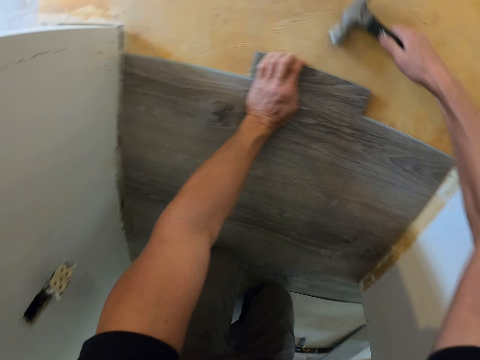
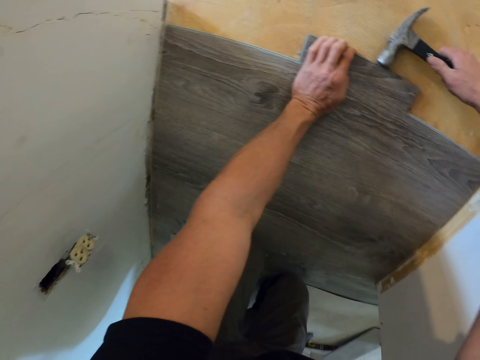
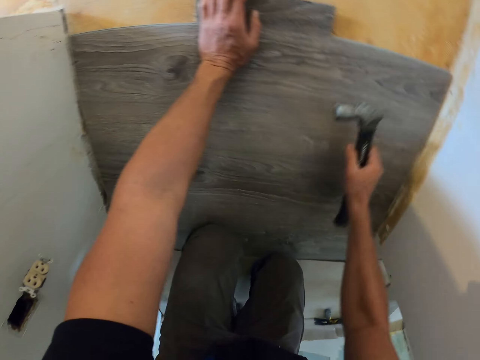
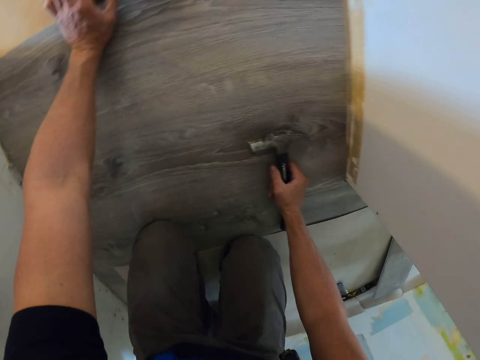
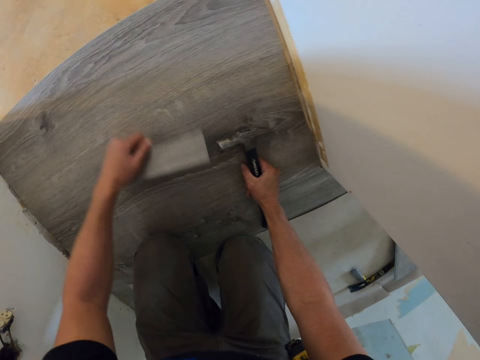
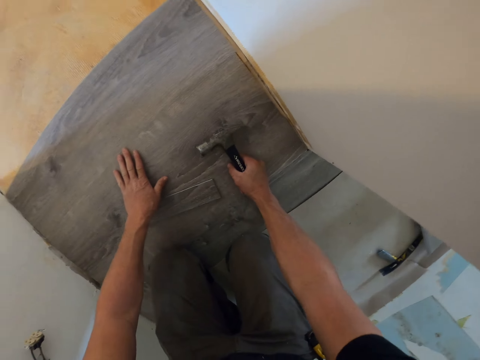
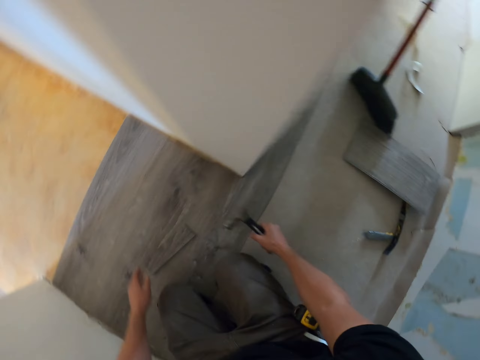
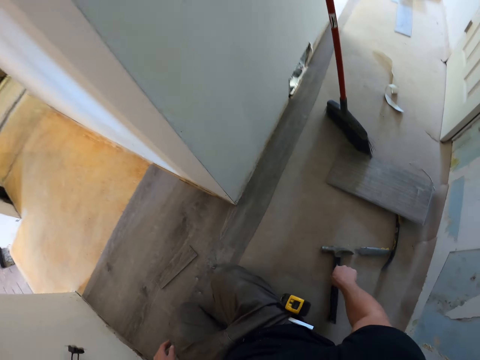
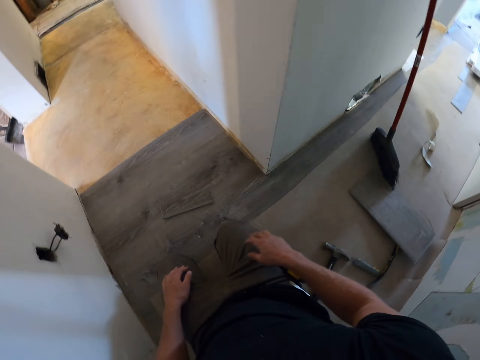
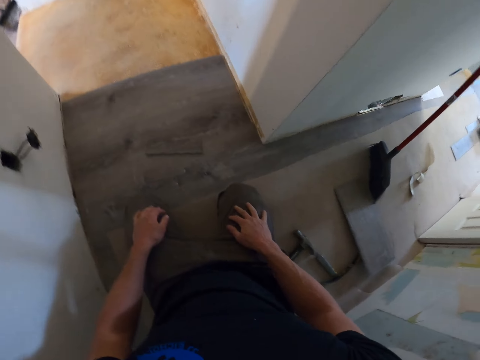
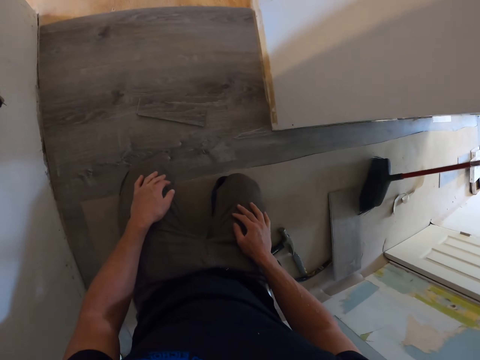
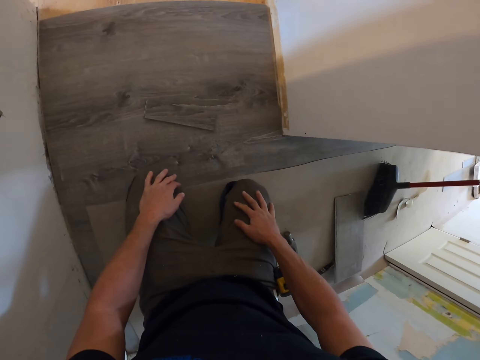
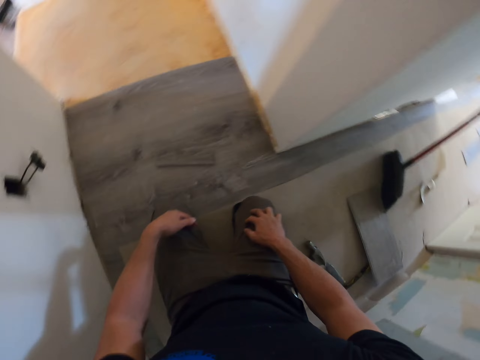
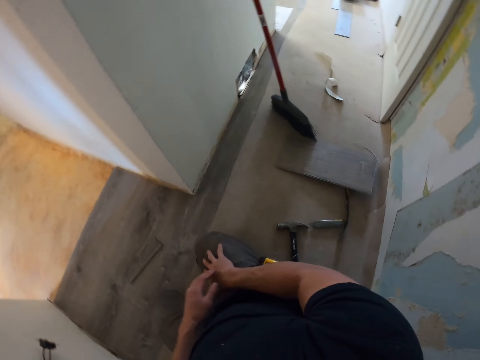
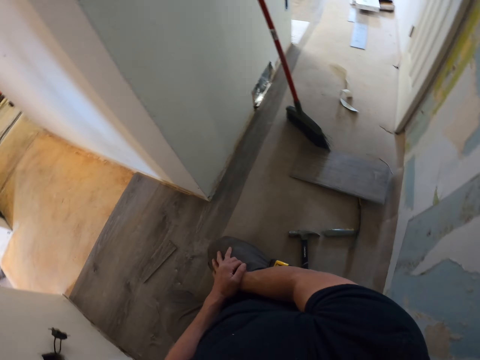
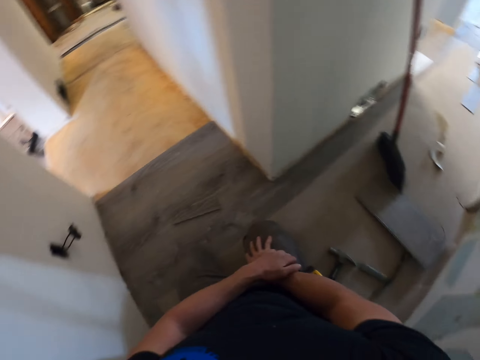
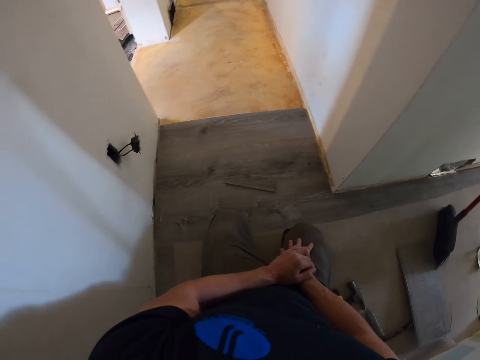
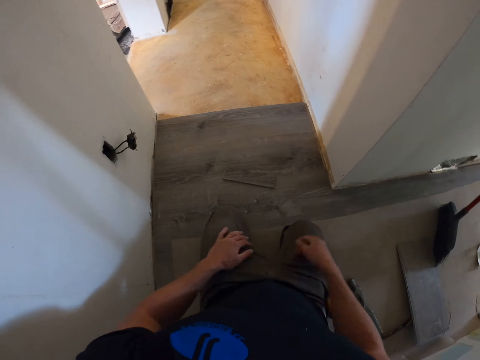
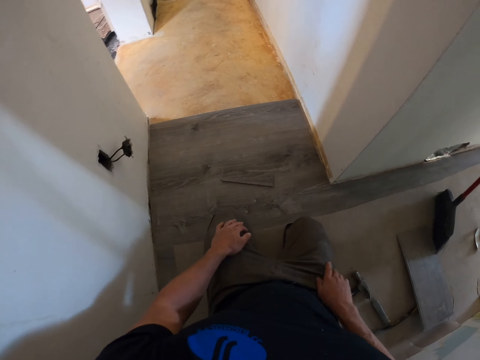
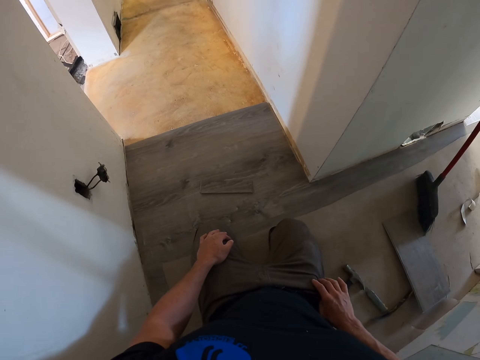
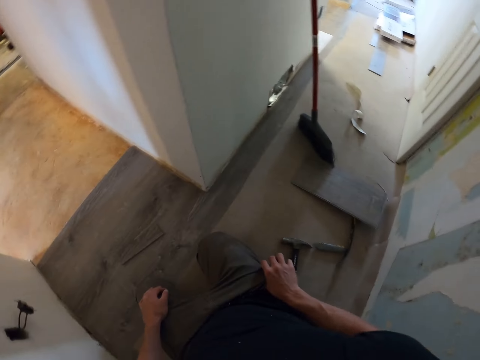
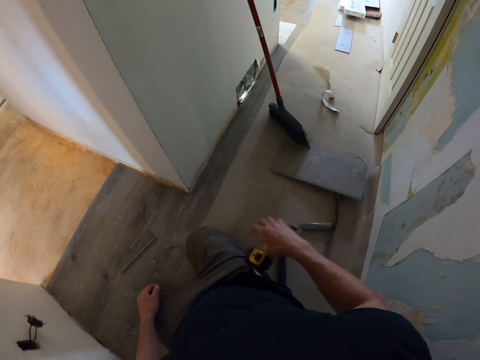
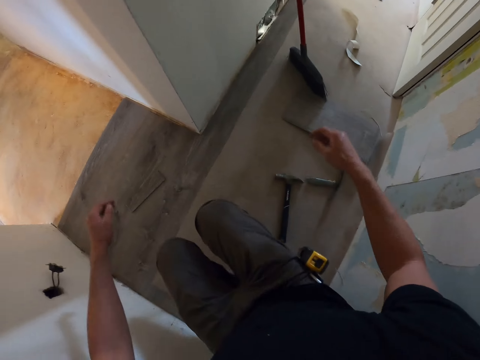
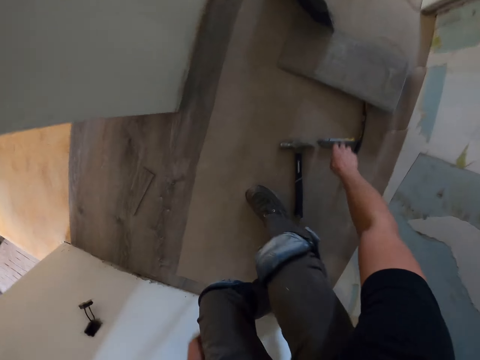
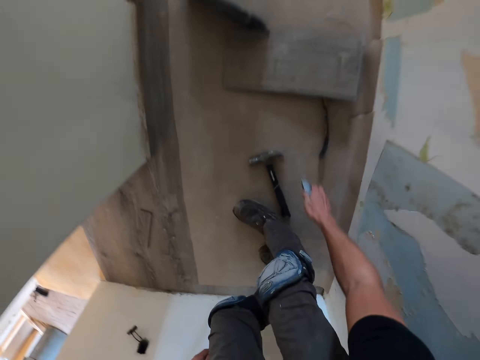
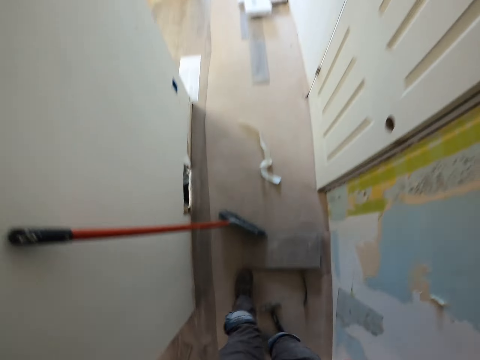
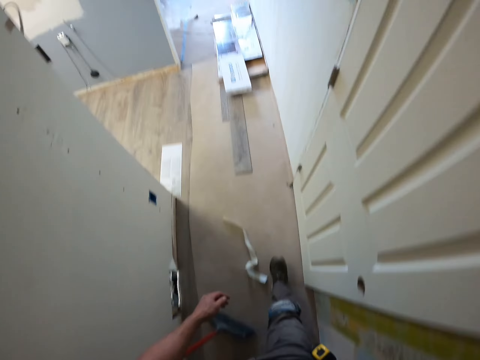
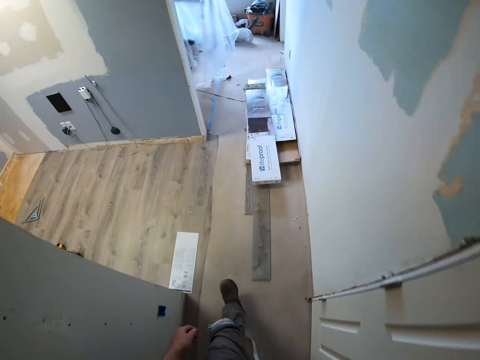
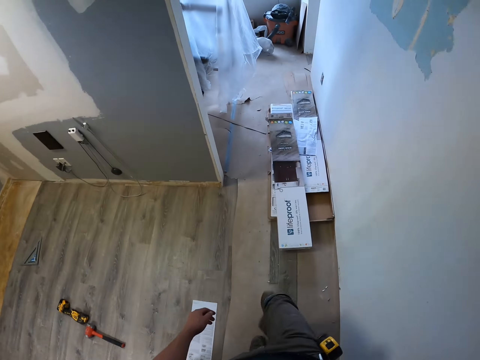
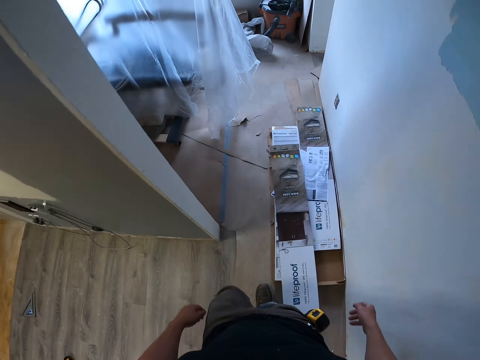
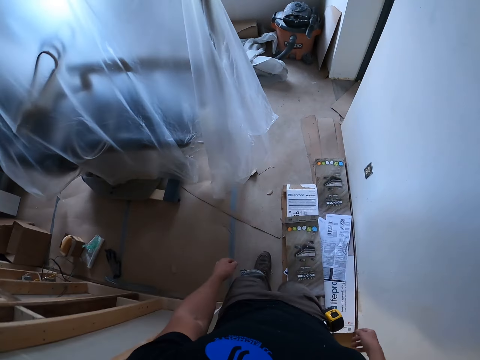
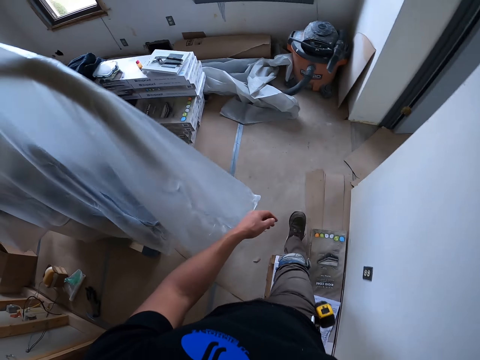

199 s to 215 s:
The camera wearer hits the tile with the hammer. They move the wood. They put the hammer down. They look around. They pick up the pen knife. They walk around.

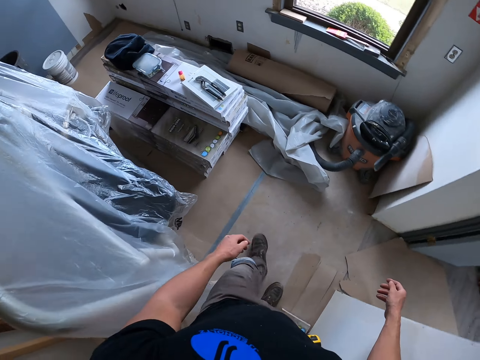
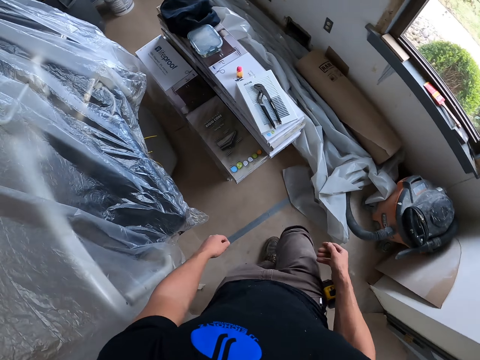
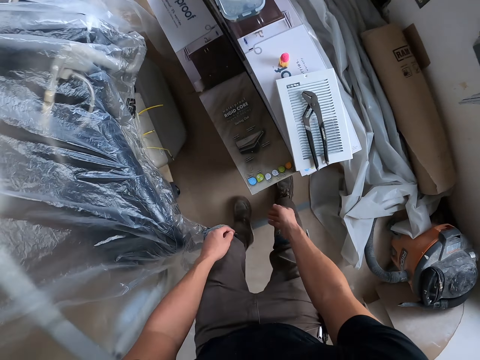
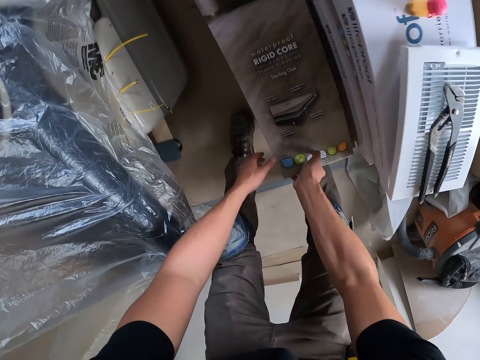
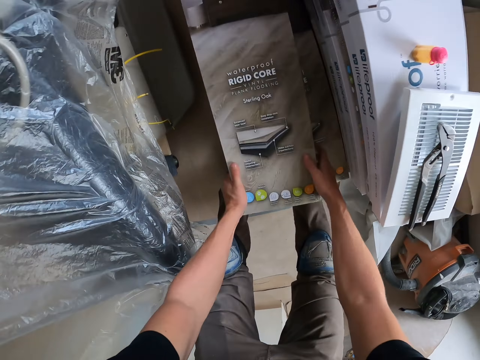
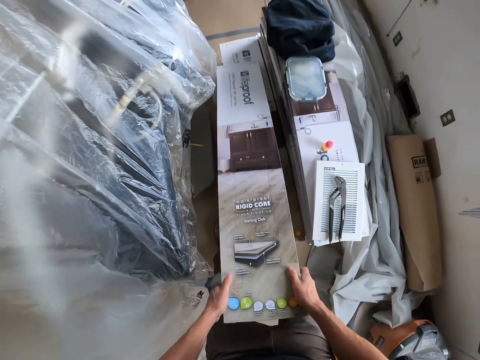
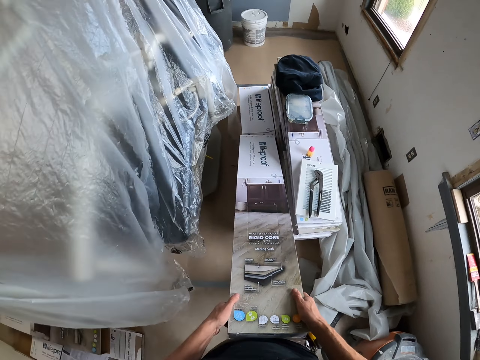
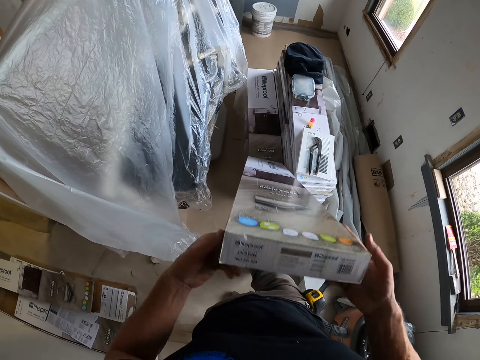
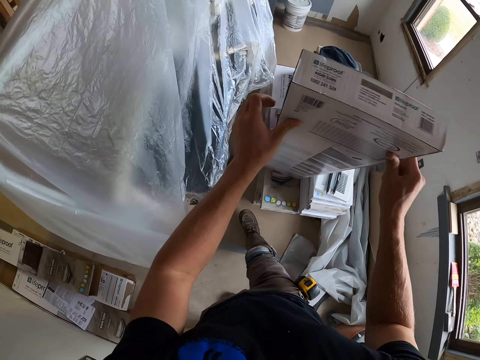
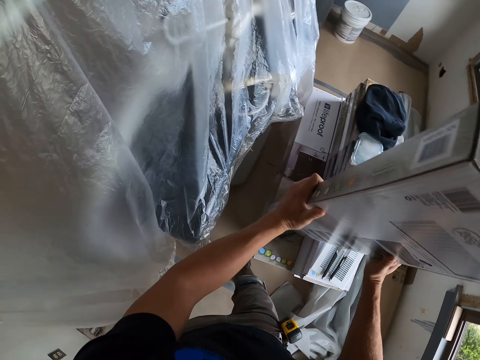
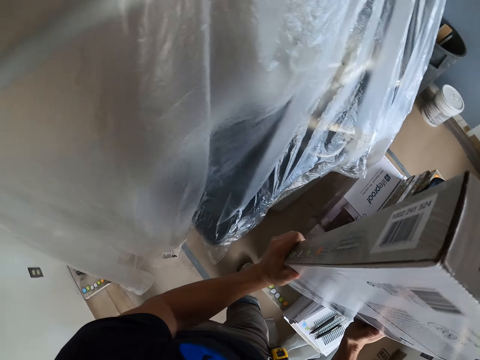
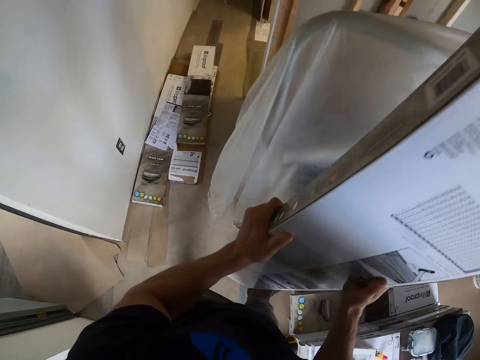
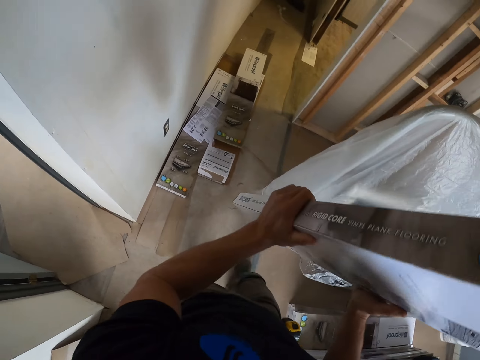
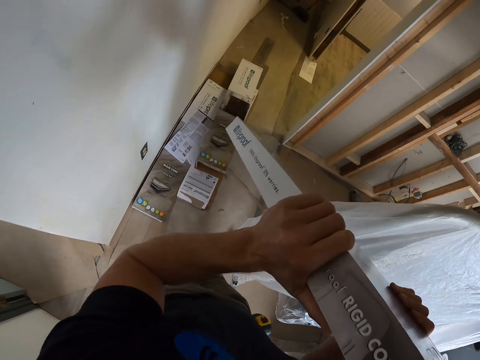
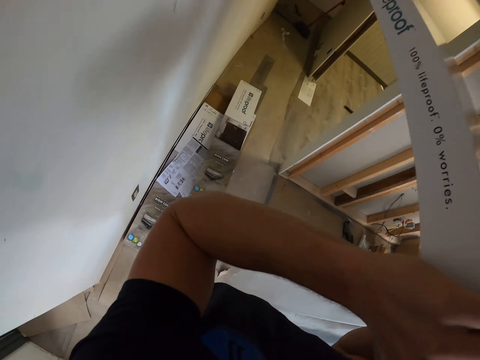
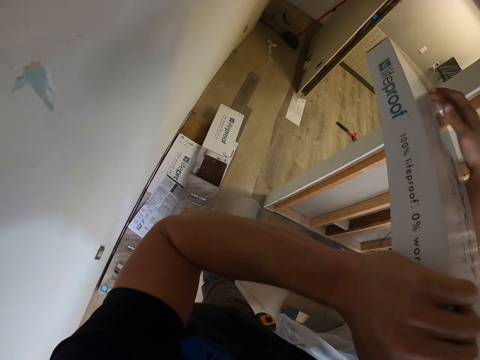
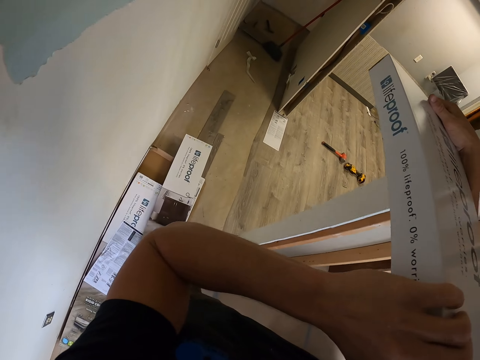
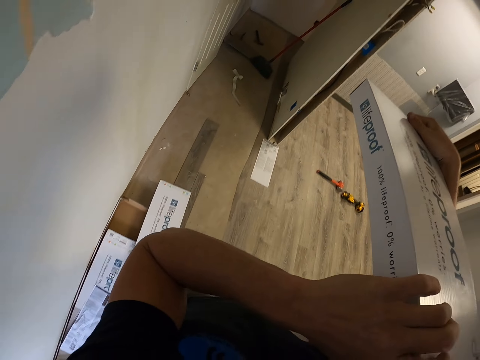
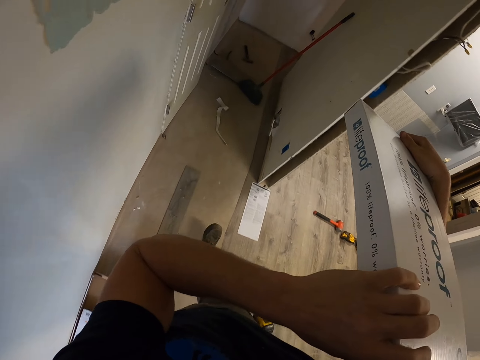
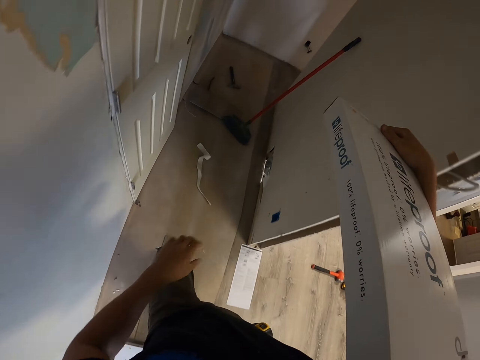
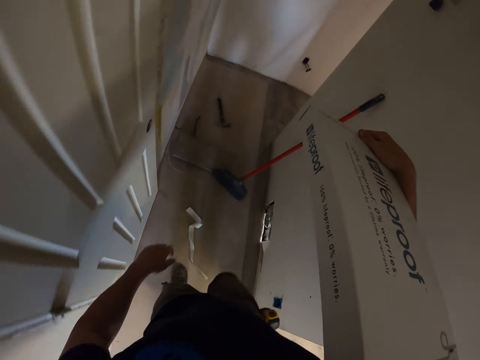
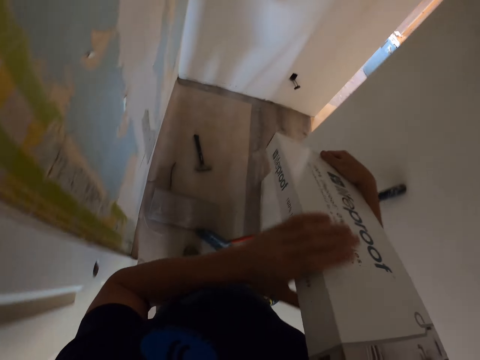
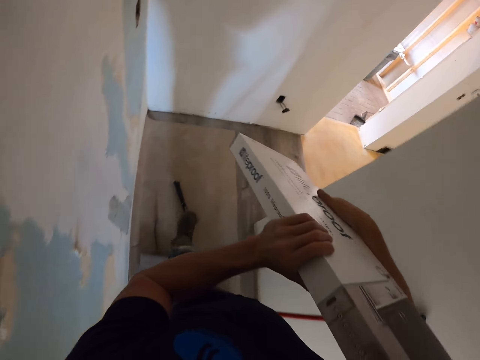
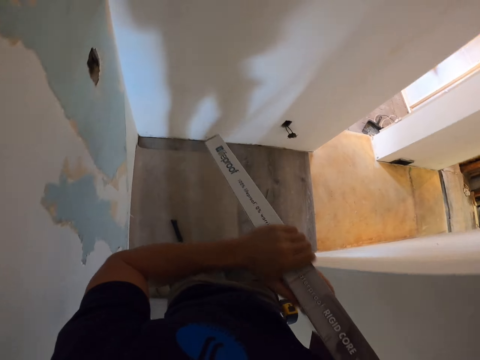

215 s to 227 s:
The camera wearer picks up a box of rigid plain flooring or box of tiles. They move the box of rigid plain flooring. They walk around carrying the box of tiles.
